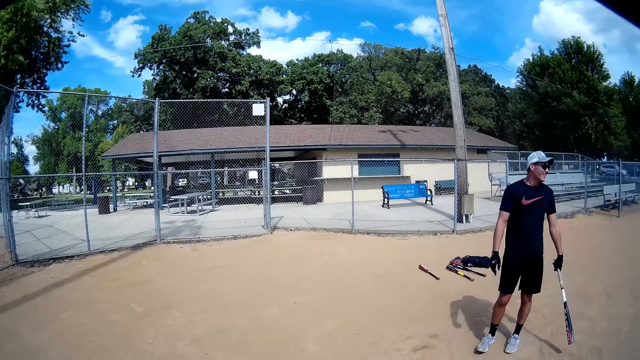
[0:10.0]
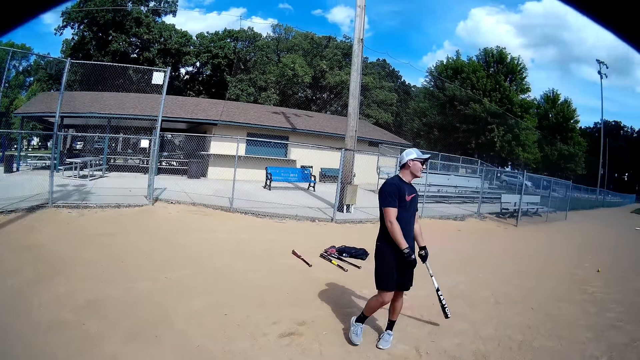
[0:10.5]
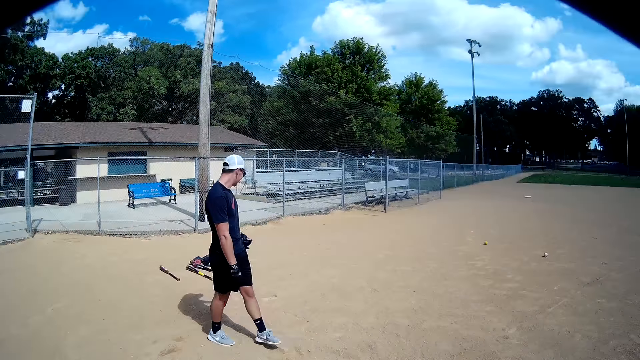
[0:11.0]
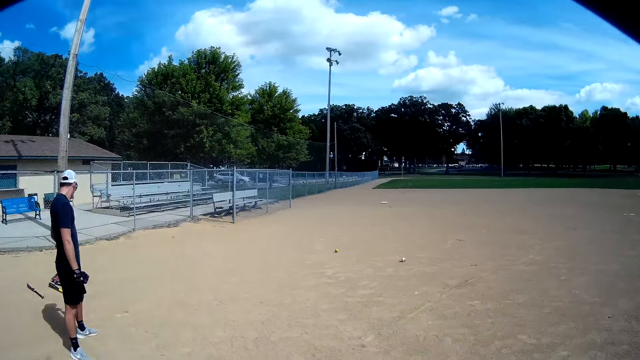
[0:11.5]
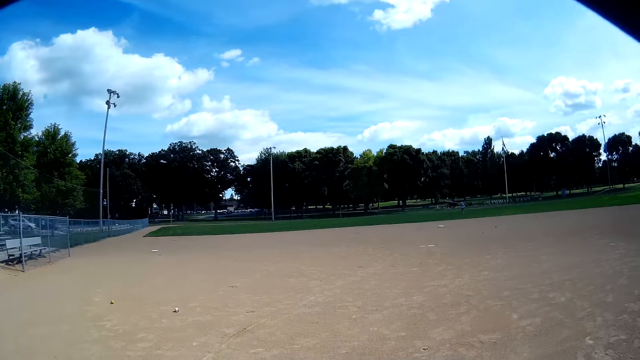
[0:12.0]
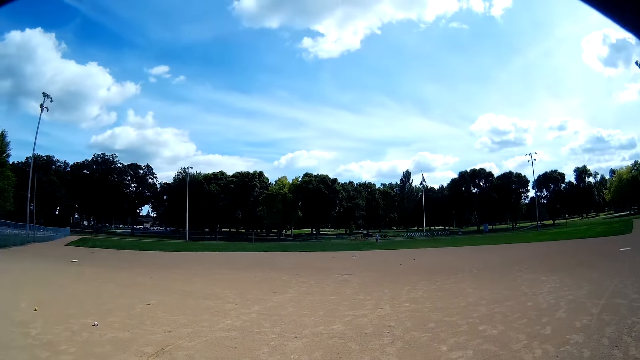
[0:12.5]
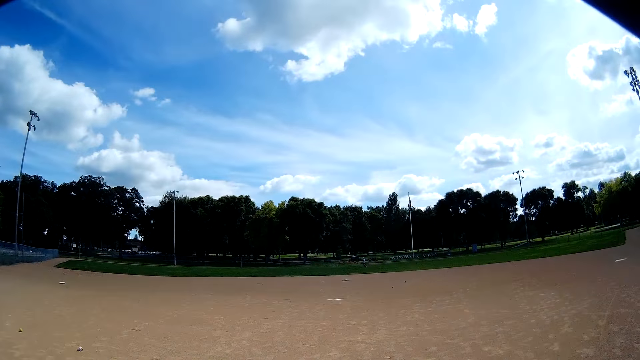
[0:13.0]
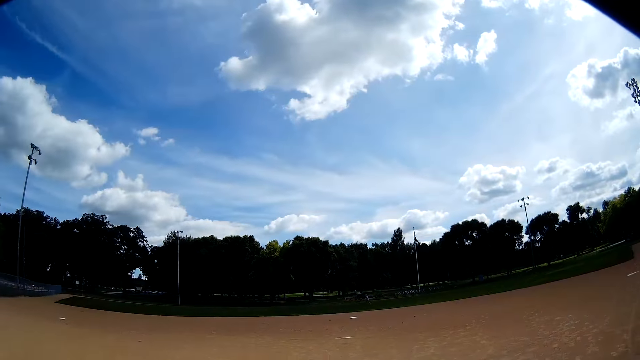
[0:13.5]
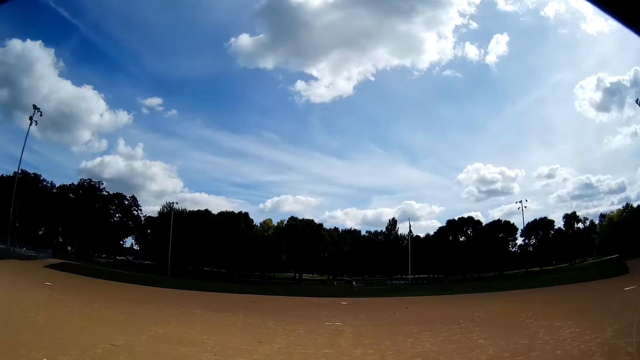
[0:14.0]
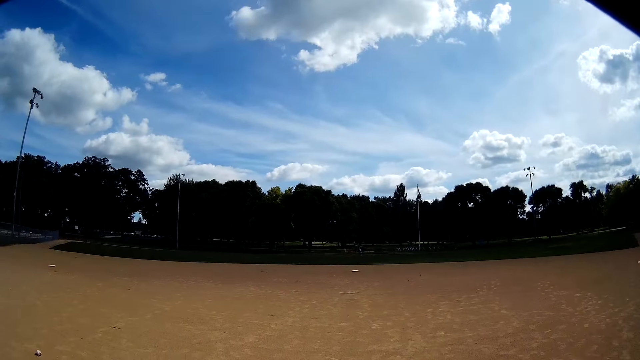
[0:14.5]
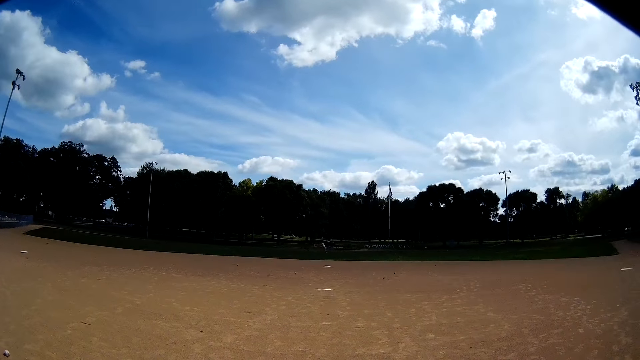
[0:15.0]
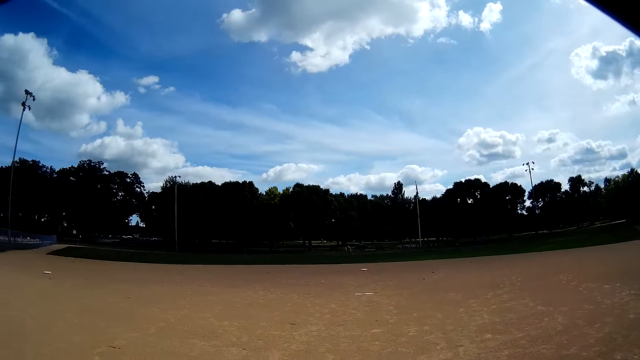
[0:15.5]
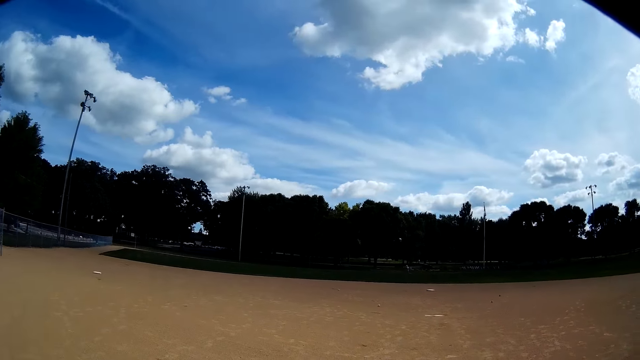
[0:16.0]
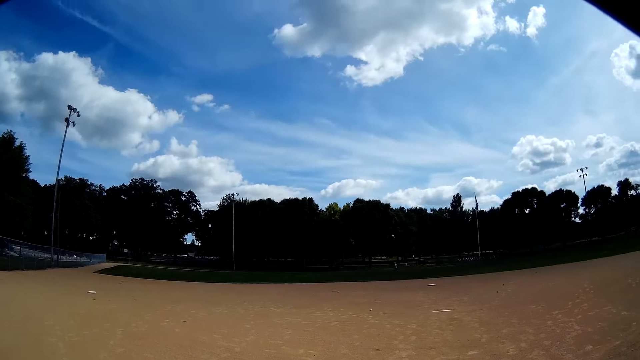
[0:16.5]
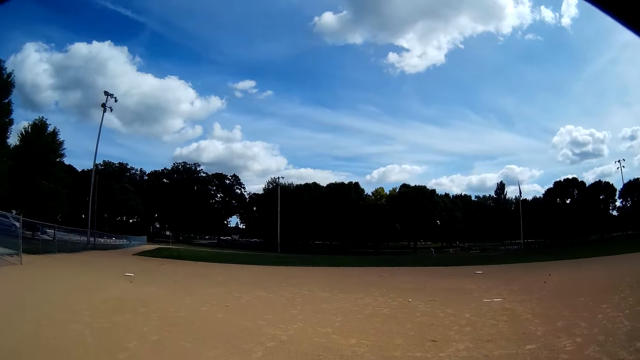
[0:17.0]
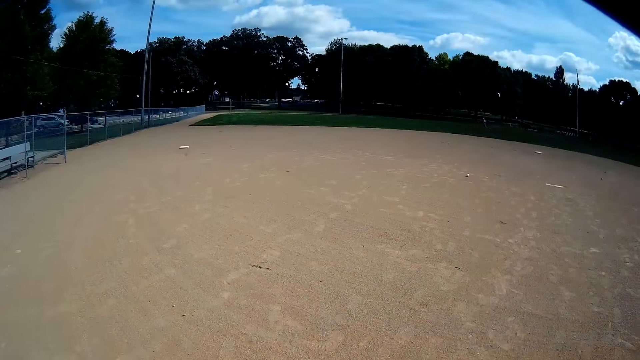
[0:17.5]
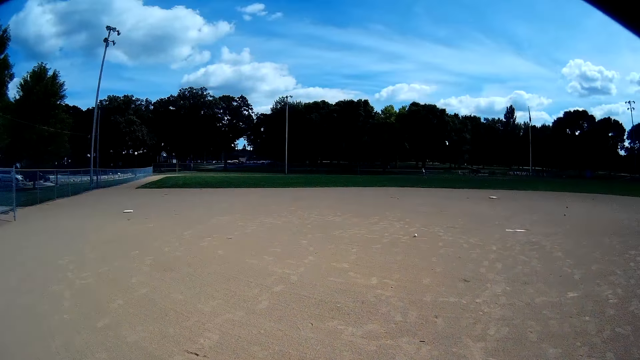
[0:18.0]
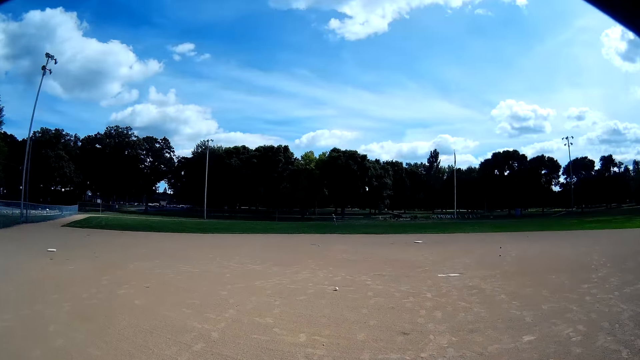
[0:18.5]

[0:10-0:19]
A man walks around the field. The camera wearer walks on the baseball field.

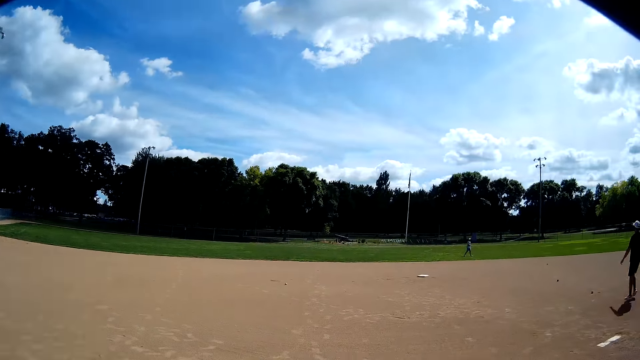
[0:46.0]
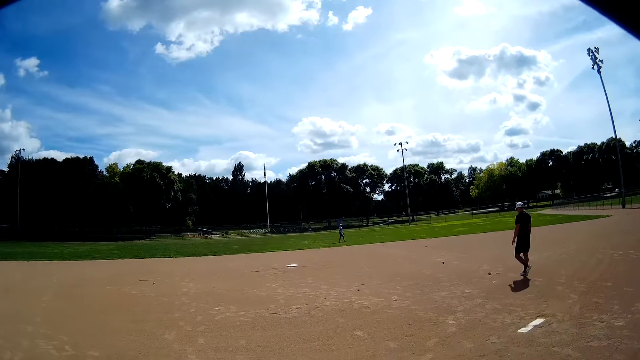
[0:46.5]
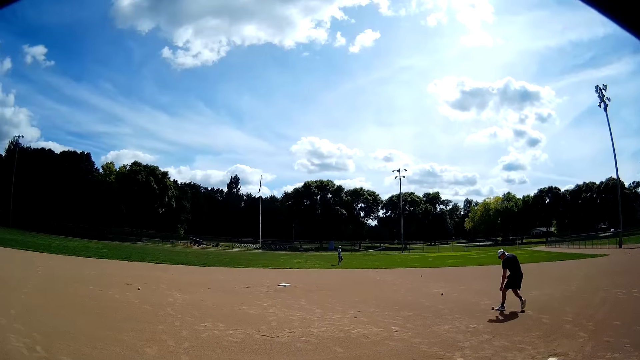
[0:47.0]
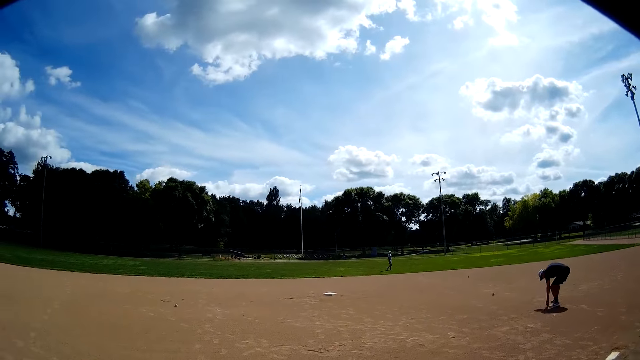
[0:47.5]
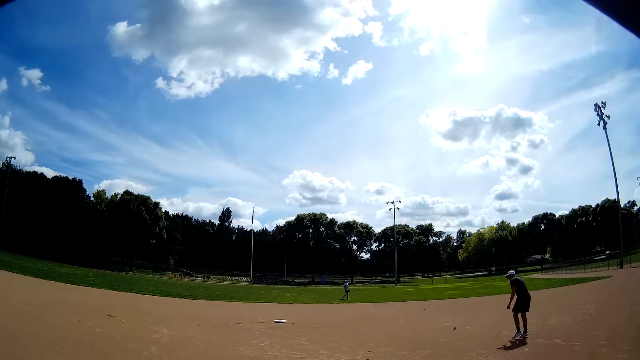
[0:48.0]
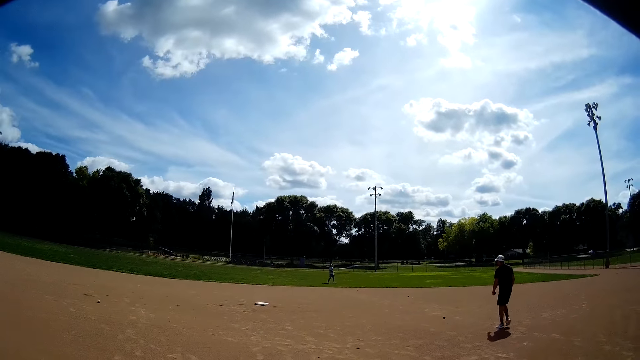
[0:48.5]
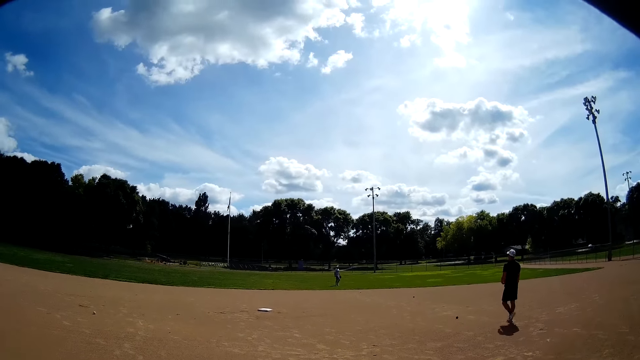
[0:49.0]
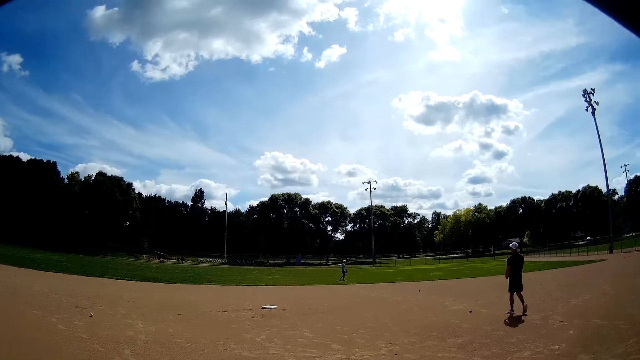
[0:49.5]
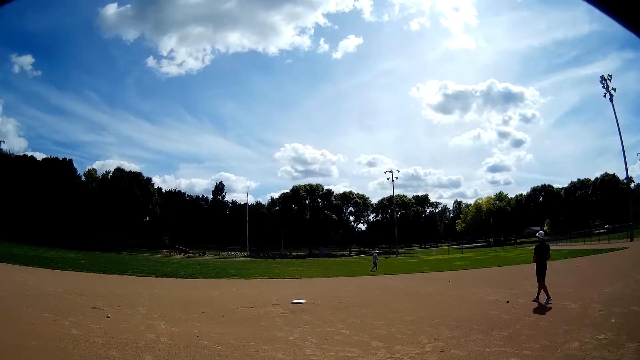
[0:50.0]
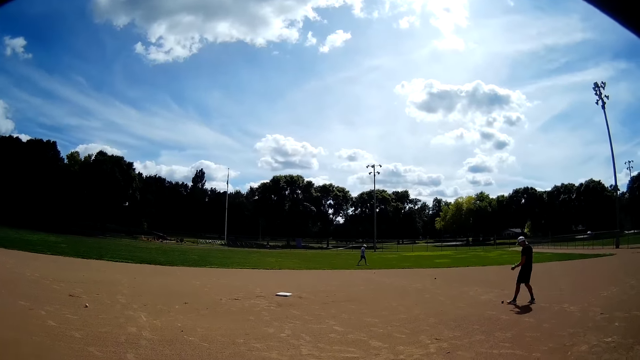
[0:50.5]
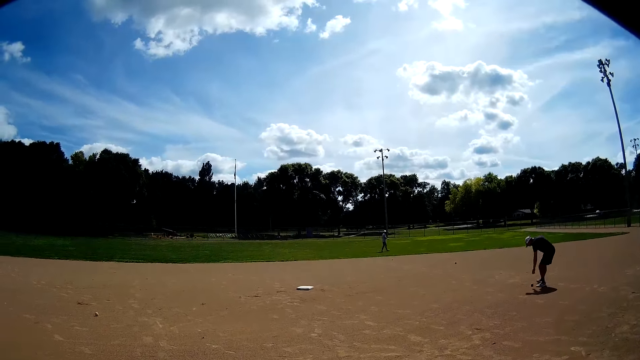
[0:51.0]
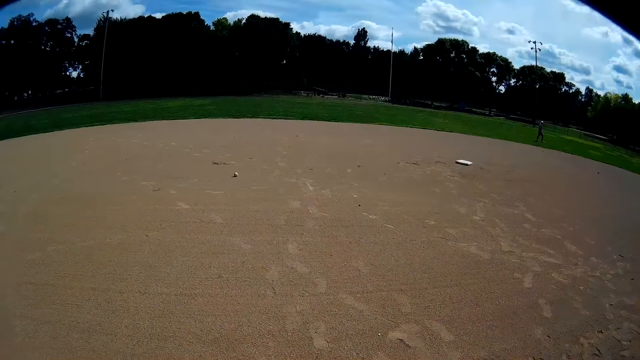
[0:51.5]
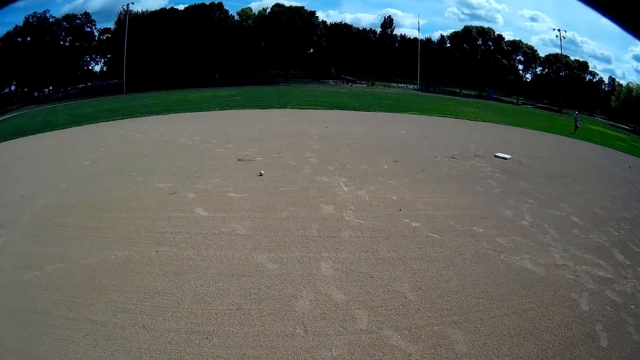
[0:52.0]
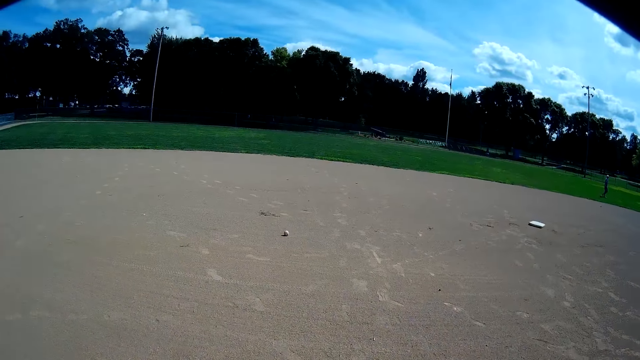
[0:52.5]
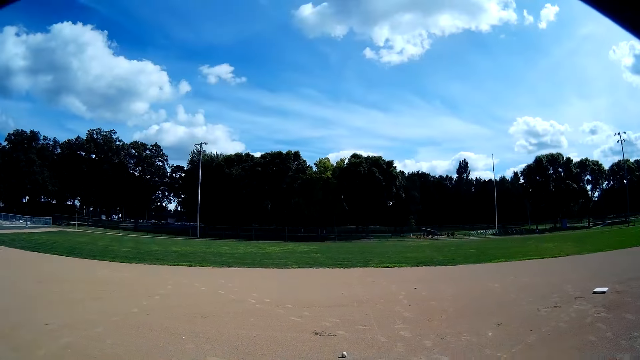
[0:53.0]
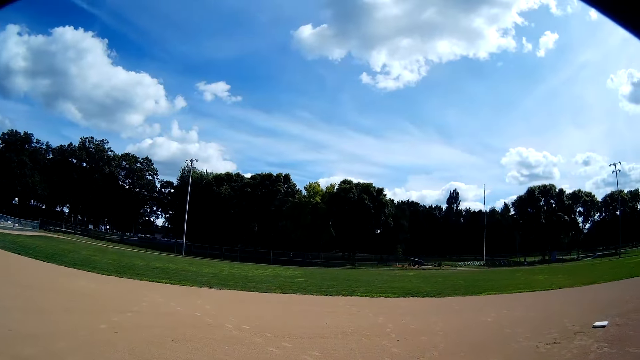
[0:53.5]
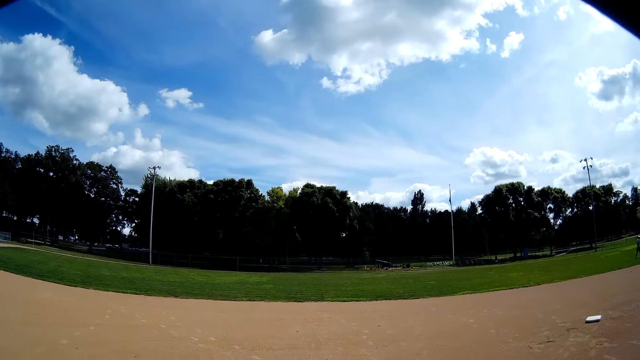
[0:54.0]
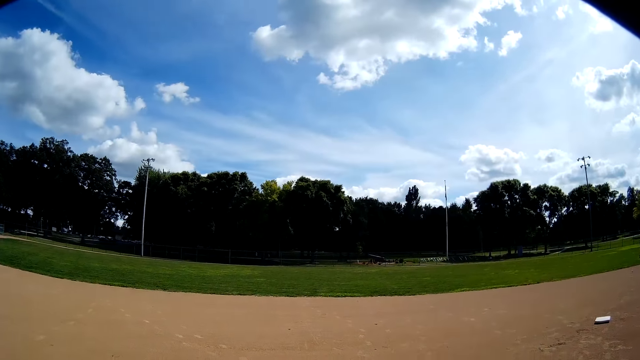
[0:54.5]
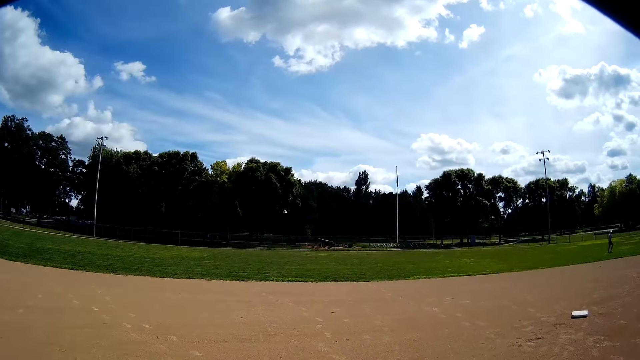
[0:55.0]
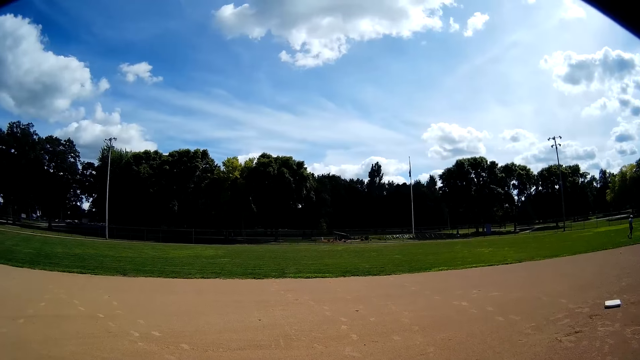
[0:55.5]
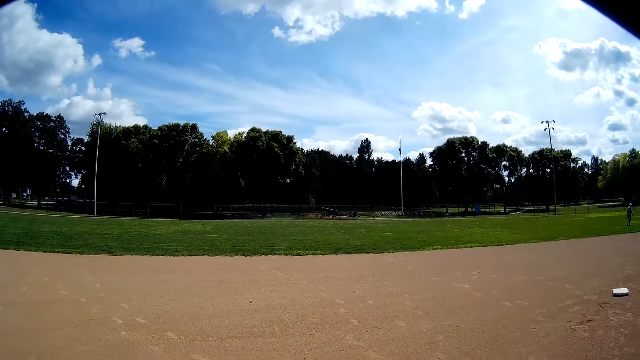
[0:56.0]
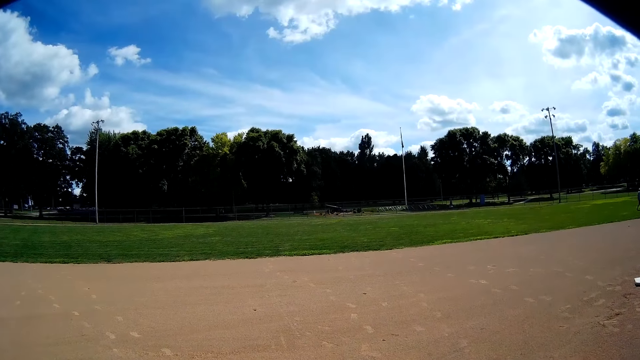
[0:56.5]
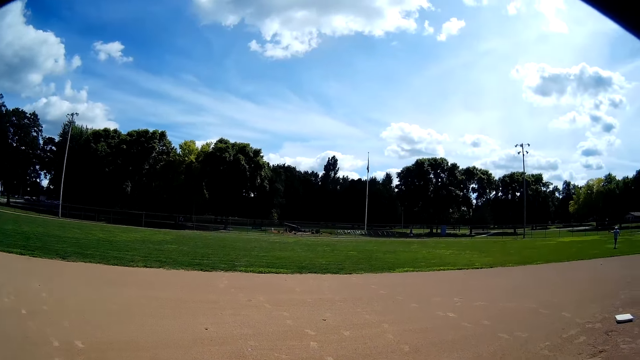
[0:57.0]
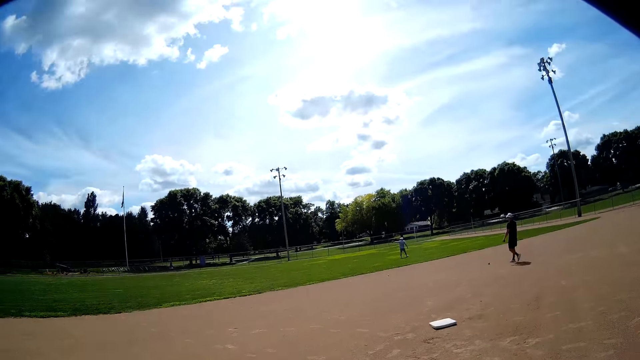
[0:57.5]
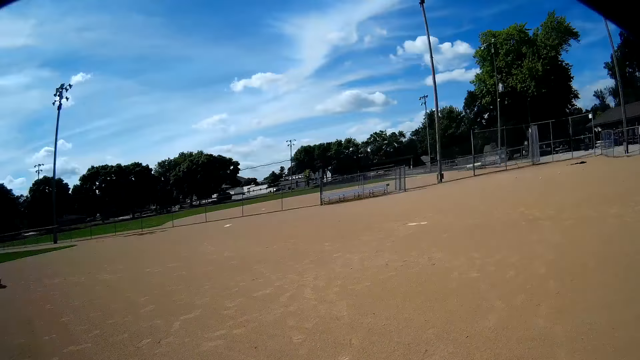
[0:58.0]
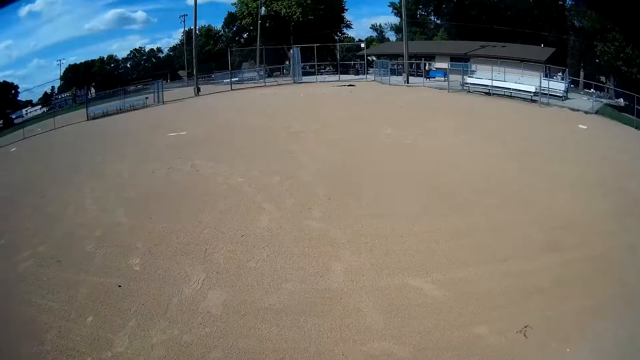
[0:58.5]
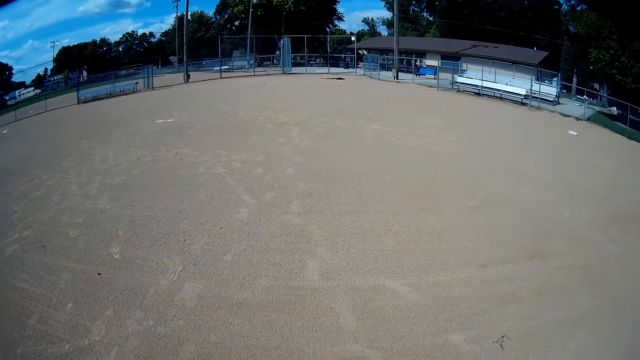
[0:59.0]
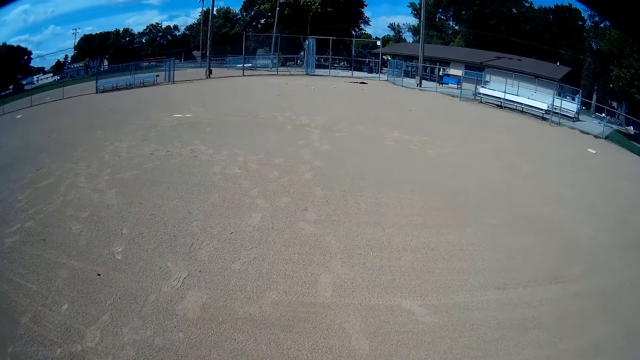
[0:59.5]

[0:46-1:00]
A man bends. The man picks up a baseball from the ground with his left hand, stands up and walks around the field. The man bends and picks up a baseball from the ground with his left hand. The camera wearer walks around the field. The man walks around the field.
